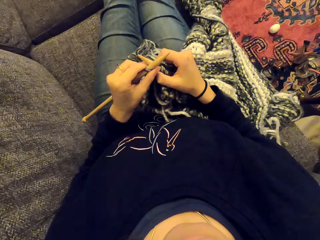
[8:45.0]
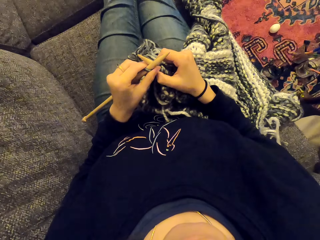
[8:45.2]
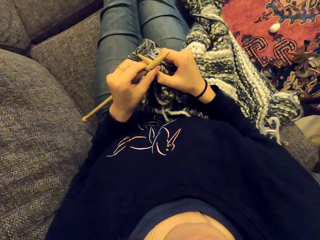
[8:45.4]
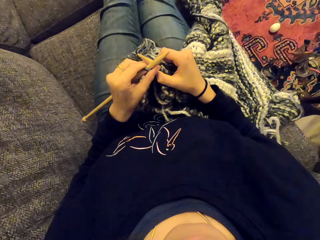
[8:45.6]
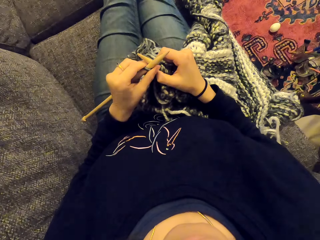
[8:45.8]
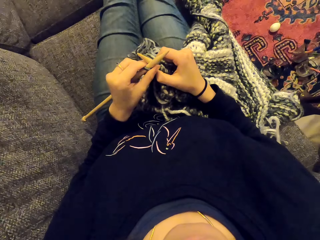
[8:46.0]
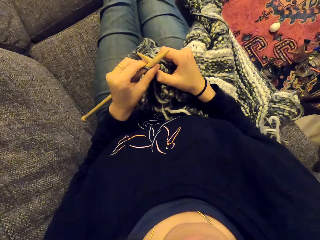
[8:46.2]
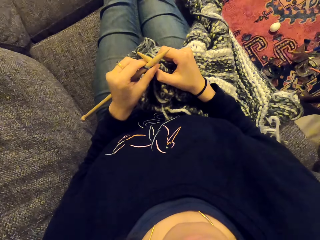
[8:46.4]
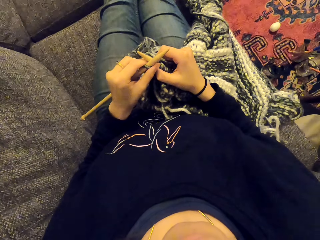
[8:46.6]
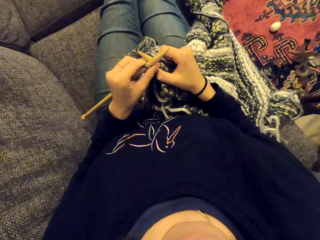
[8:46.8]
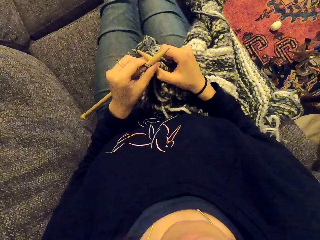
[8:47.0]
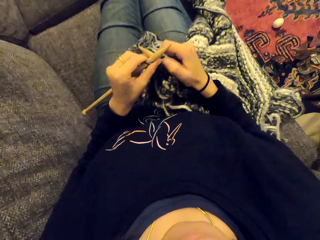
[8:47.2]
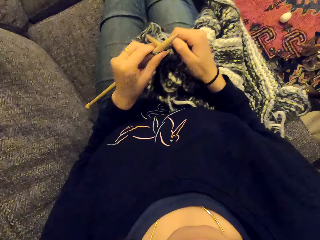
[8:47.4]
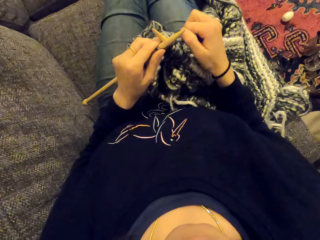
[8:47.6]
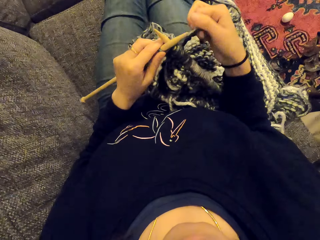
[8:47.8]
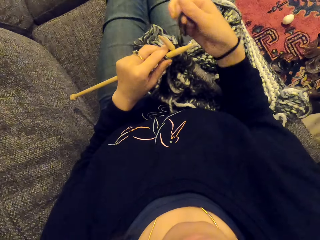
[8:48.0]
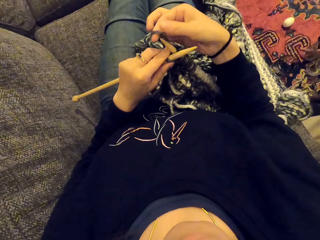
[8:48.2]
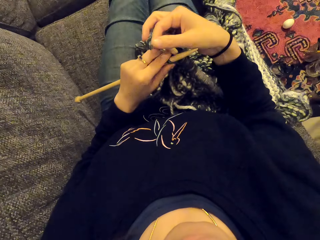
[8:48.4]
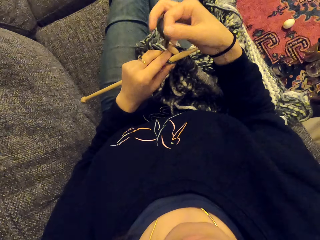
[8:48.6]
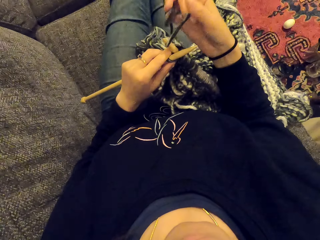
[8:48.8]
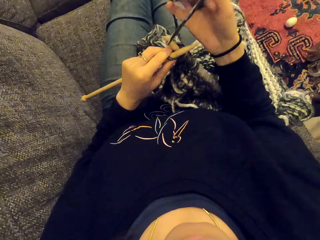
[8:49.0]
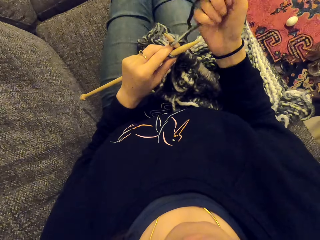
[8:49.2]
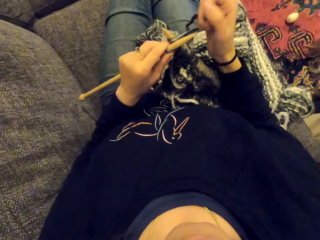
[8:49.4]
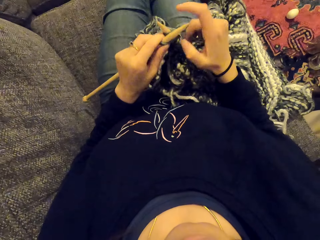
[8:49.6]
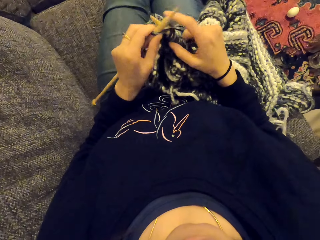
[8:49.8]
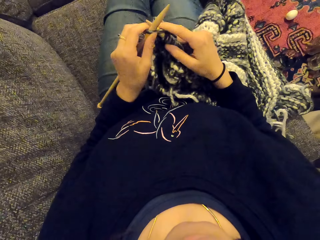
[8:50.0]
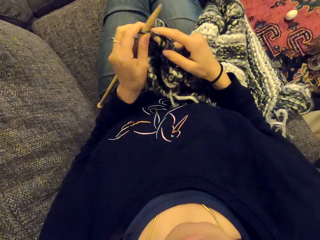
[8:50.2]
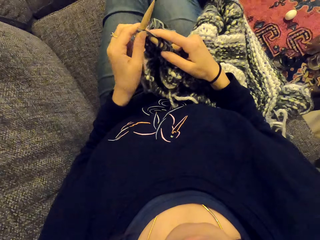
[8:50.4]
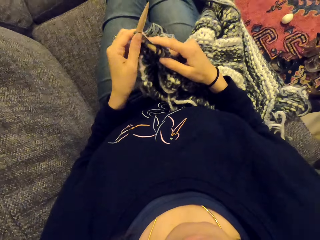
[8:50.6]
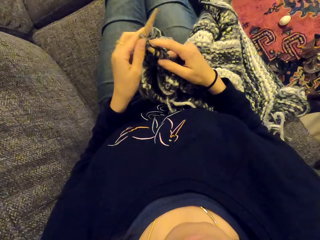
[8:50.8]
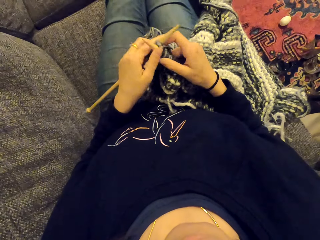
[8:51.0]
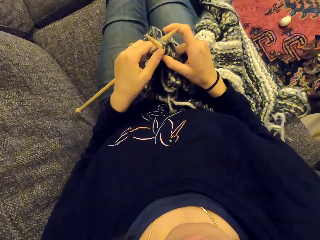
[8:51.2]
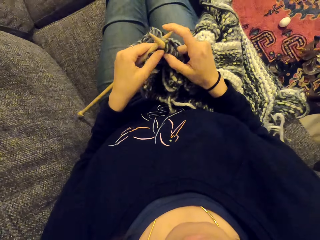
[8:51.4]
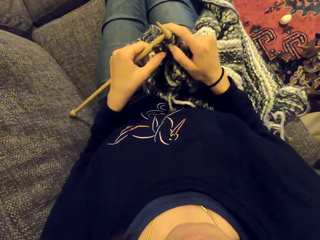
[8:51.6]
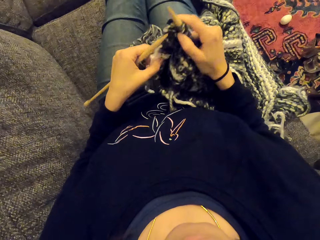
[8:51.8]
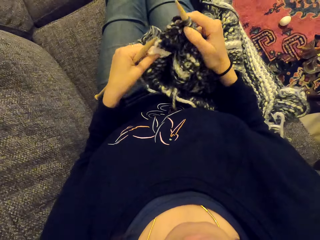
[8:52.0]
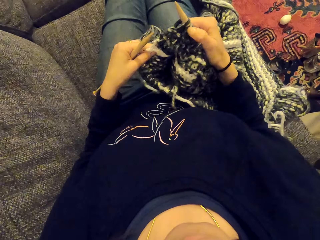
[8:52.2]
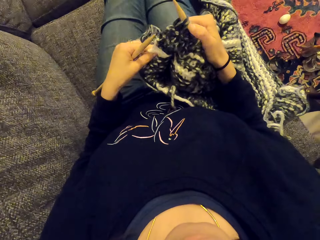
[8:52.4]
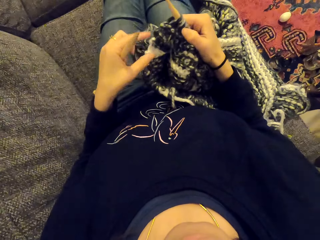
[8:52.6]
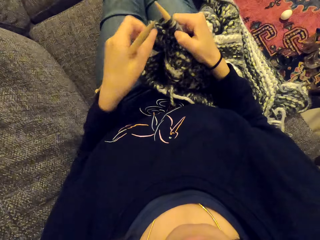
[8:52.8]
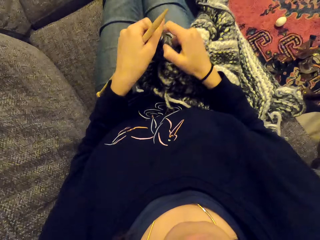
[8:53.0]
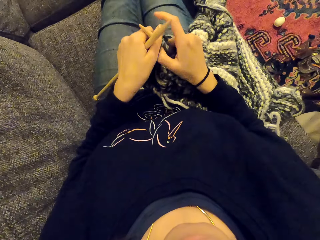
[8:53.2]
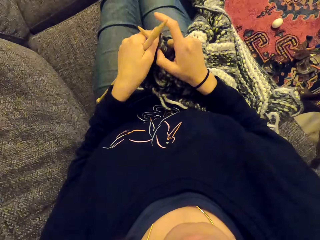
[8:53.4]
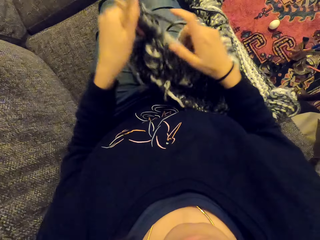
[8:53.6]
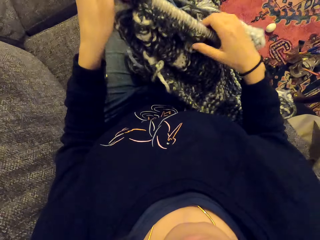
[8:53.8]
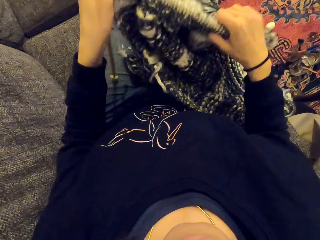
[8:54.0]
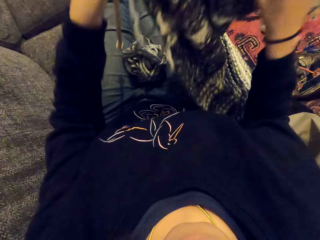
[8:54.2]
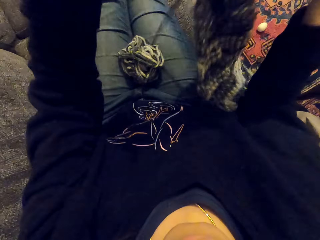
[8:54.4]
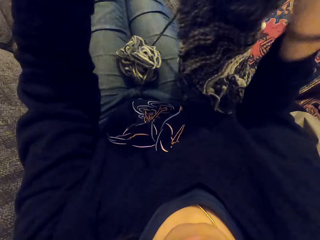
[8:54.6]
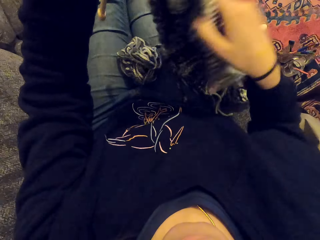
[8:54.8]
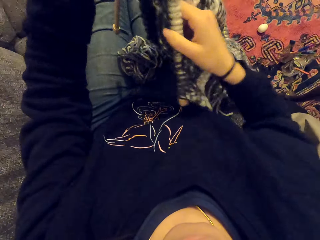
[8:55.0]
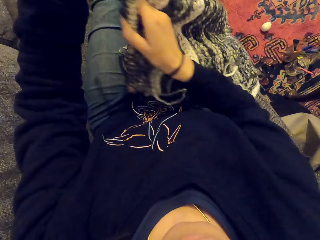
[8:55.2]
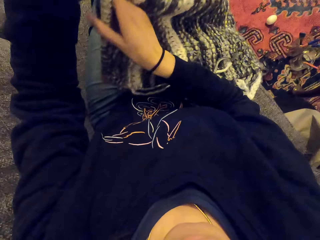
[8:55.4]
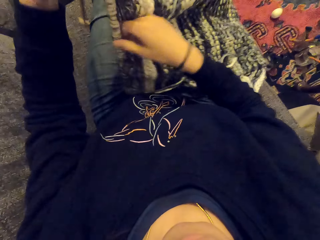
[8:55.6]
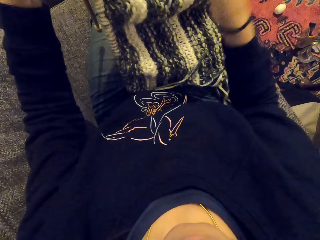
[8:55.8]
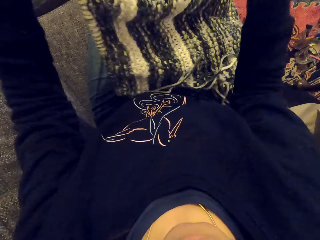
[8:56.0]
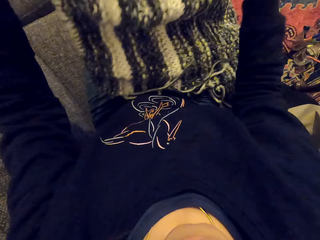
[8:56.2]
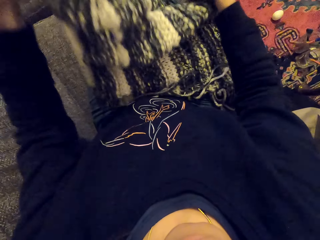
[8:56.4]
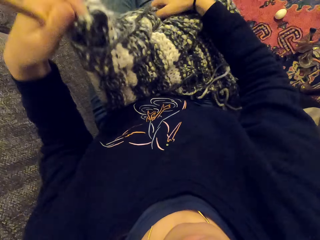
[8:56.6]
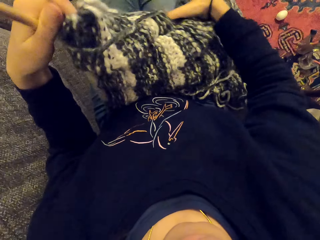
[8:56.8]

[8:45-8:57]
The camera wearer knits the fabric. They lift the fabric.

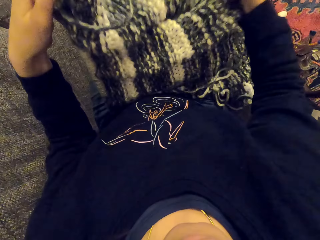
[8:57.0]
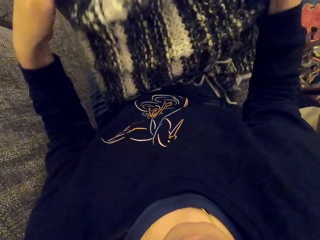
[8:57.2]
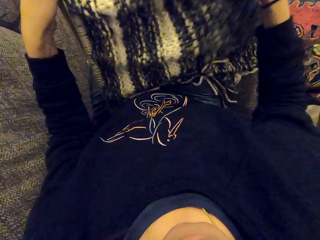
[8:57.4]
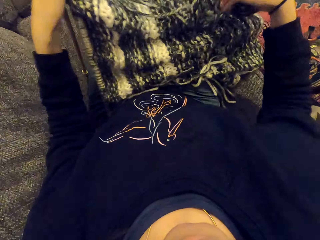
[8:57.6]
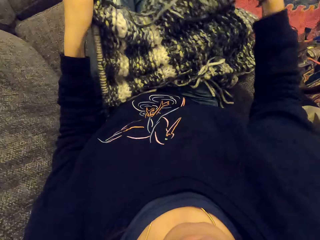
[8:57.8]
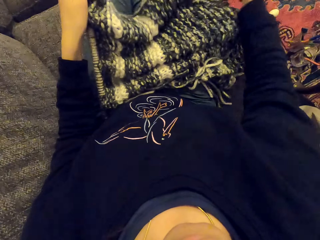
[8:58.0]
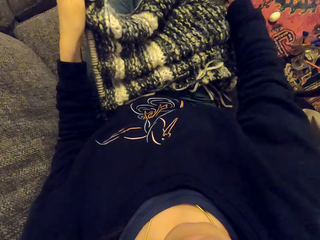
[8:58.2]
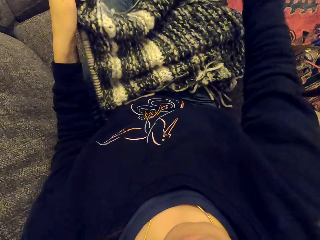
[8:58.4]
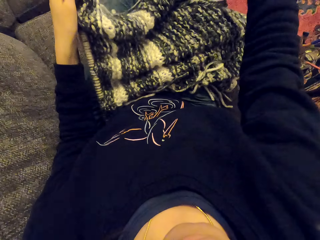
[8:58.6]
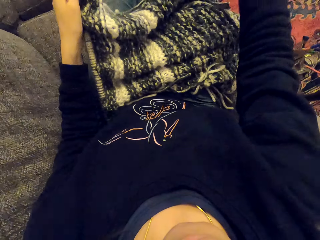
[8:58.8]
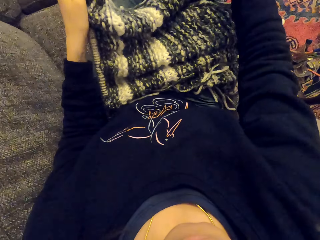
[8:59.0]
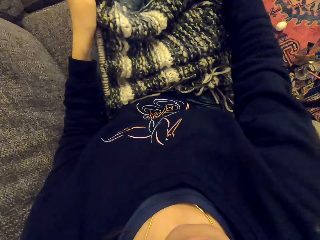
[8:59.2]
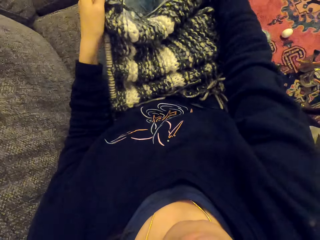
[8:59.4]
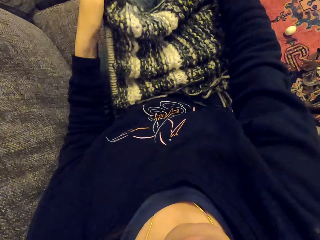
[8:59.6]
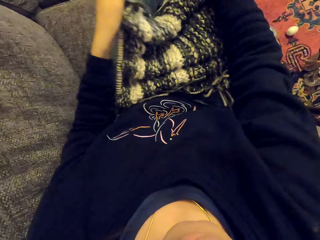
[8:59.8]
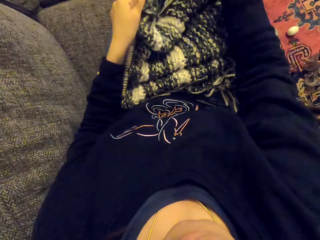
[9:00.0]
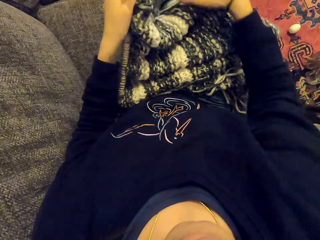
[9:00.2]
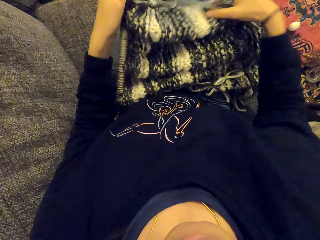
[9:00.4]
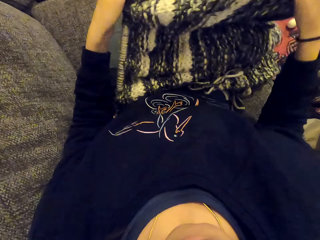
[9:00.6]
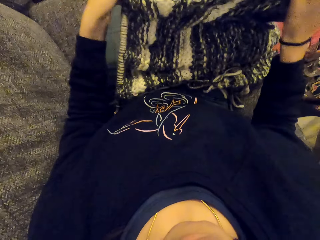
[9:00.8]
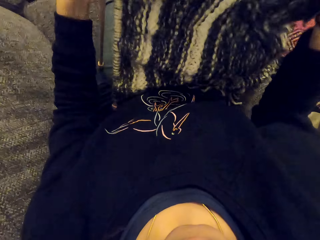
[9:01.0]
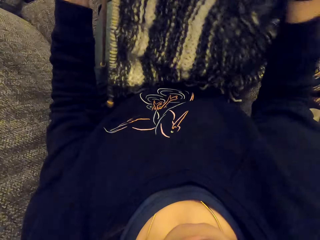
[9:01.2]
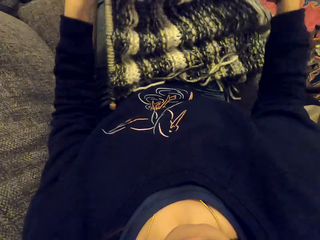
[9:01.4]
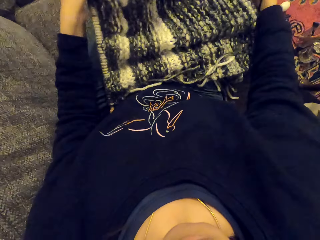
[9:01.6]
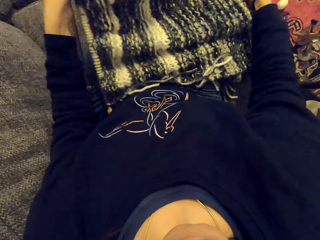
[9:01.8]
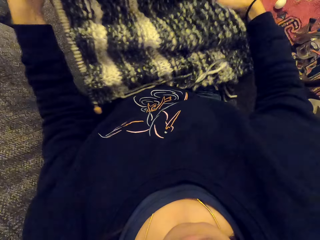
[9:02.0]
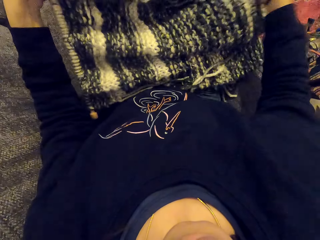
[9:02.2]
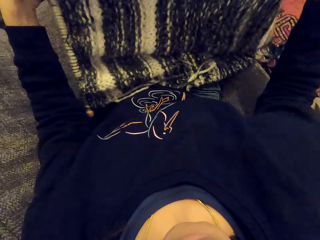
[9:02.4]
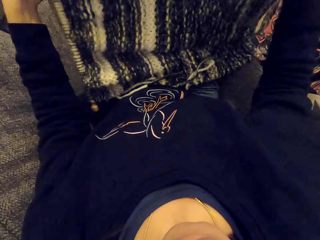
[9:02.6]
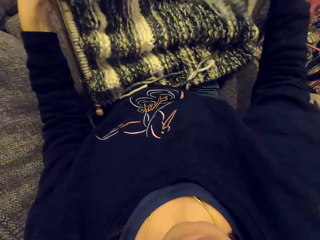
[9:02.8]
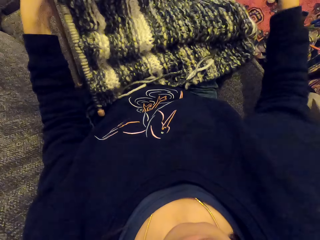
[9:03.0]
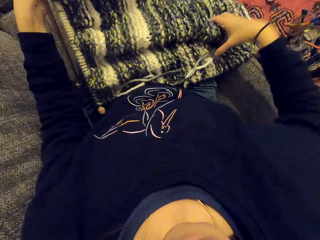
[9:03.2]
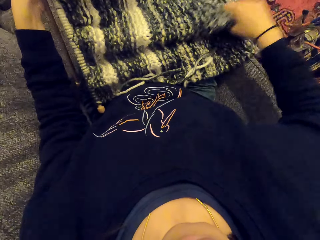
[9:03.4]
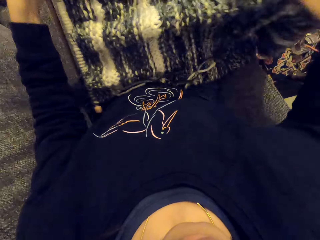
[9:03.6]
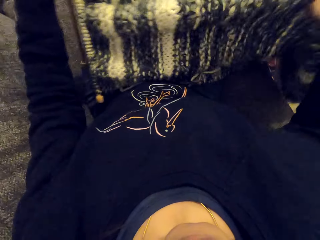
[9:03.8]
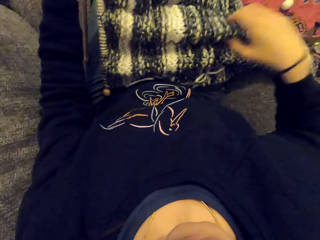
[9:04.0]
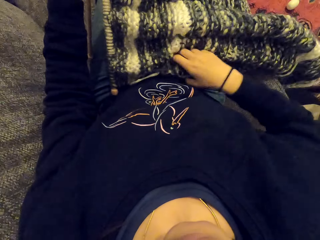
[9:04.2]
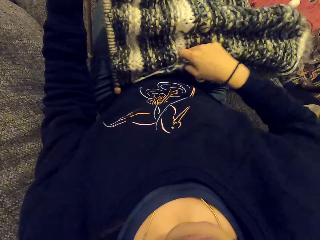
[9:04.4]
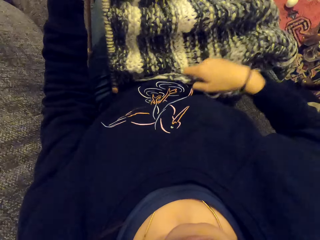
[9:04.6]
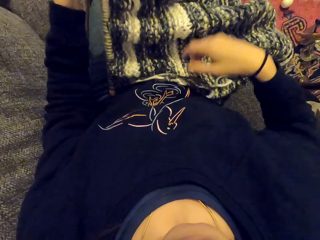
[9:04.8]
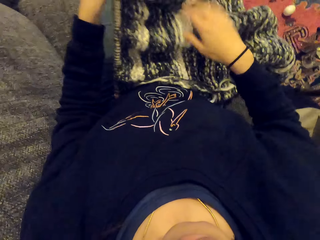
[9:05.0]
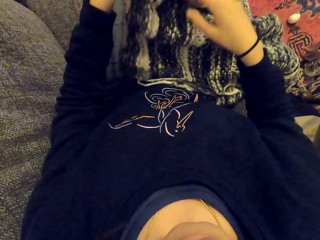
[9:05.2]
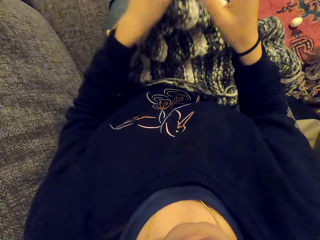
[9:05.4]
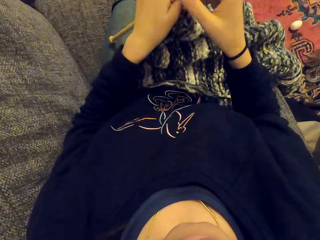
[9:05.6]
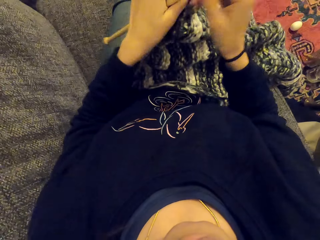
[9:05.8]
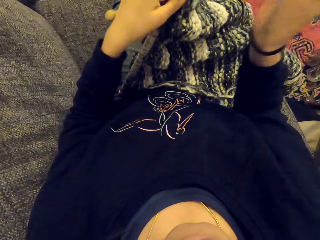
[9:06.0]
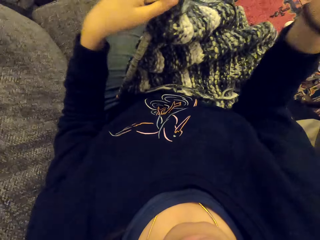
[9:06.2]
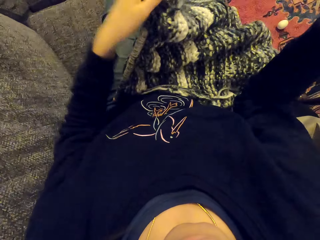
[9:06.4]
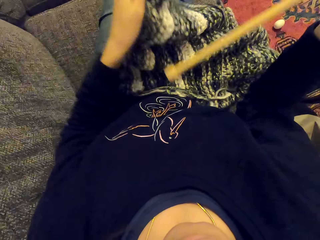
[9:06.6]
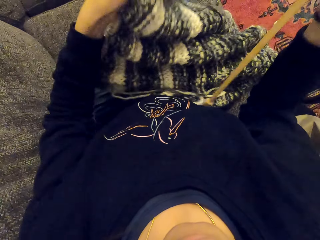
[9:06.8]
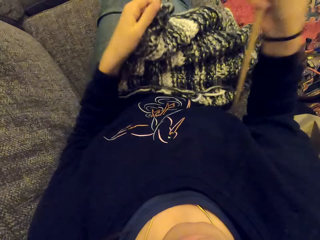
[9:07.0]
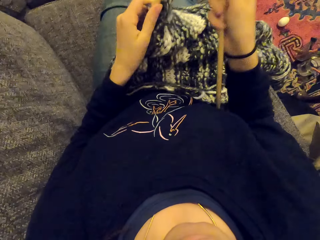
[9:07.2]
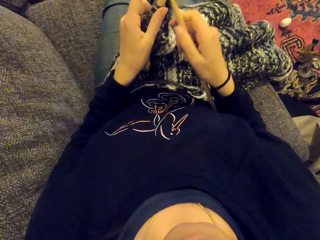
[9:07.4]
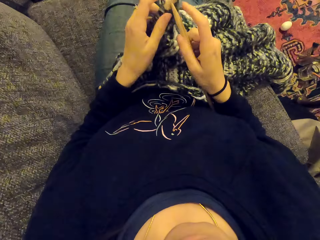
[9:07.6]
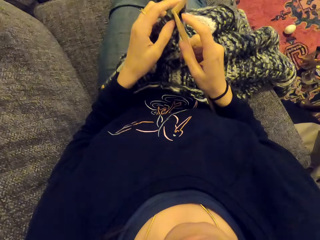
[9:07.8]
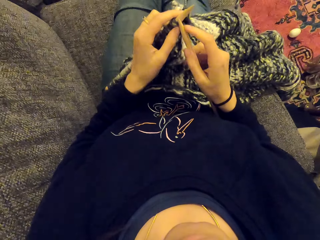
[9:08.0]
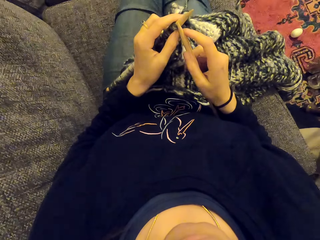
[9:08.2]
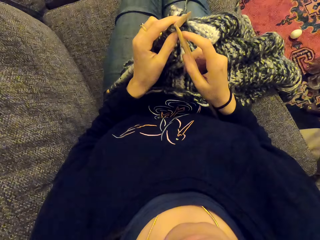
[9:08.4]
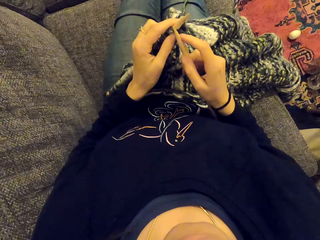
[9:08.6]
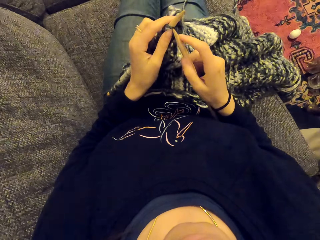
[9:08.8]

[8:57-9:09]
The camera wearer looks at the fabric. They stretch the fabric.
